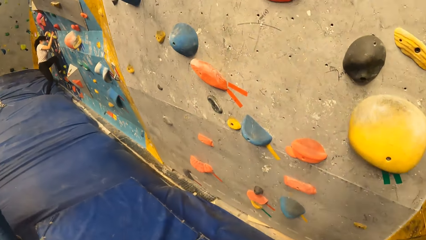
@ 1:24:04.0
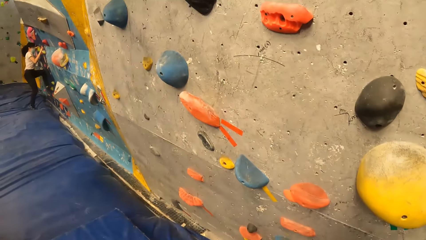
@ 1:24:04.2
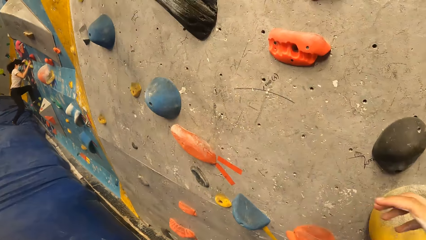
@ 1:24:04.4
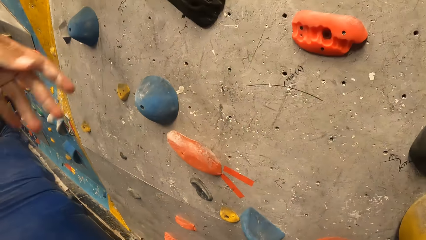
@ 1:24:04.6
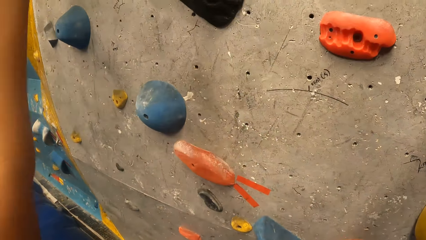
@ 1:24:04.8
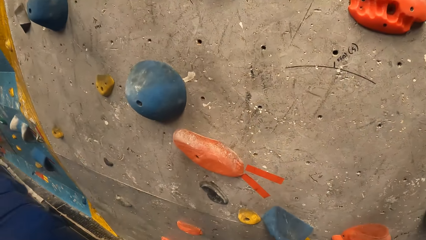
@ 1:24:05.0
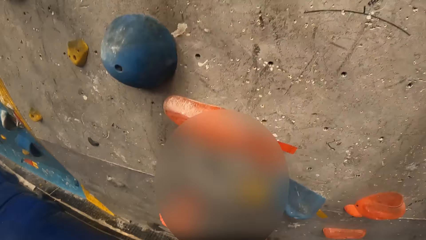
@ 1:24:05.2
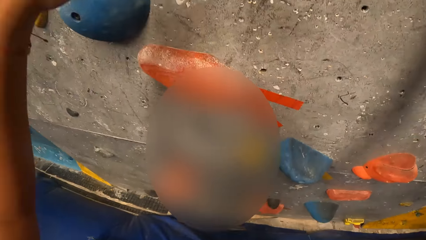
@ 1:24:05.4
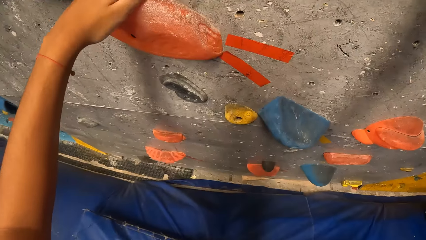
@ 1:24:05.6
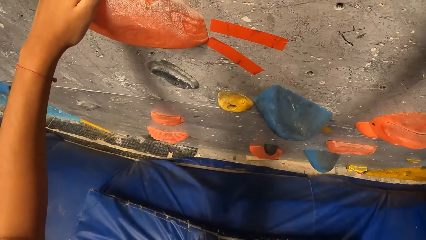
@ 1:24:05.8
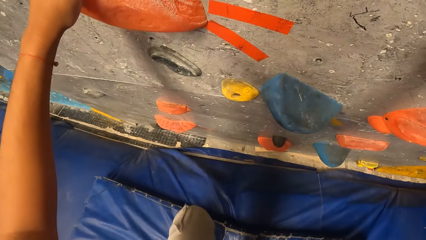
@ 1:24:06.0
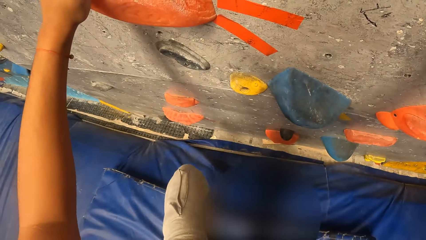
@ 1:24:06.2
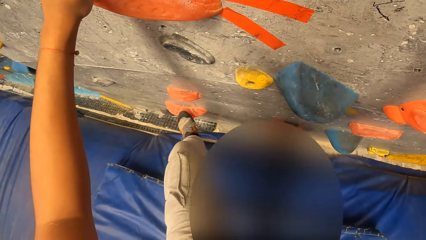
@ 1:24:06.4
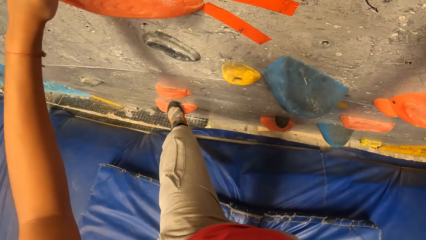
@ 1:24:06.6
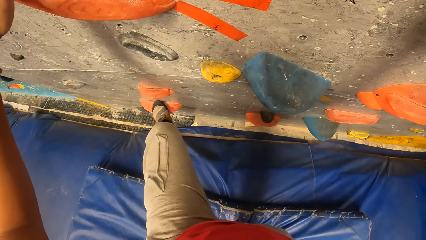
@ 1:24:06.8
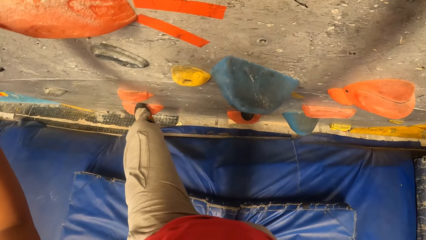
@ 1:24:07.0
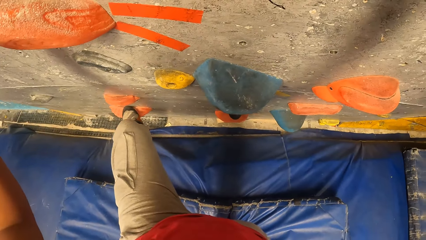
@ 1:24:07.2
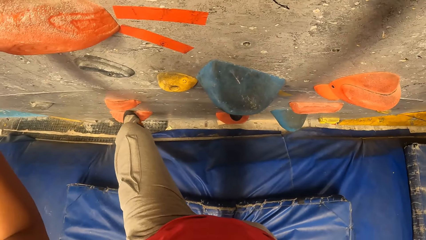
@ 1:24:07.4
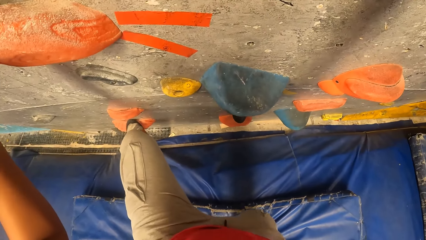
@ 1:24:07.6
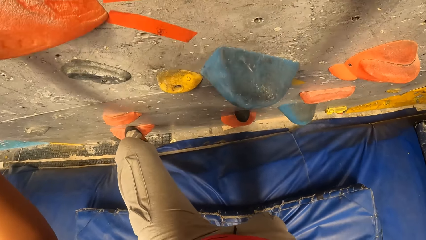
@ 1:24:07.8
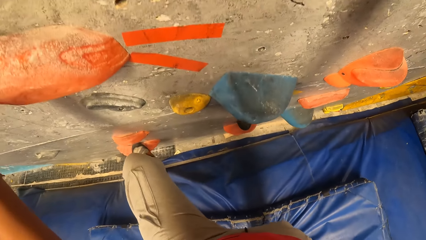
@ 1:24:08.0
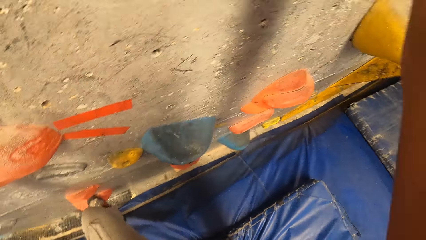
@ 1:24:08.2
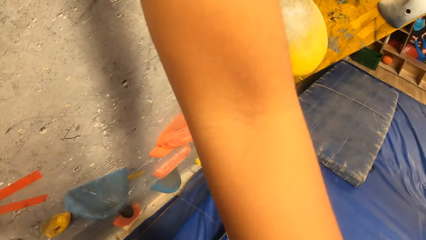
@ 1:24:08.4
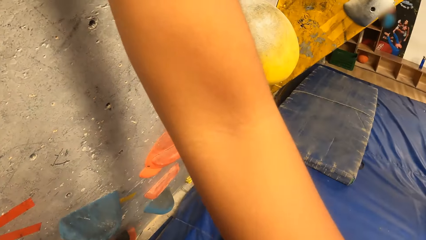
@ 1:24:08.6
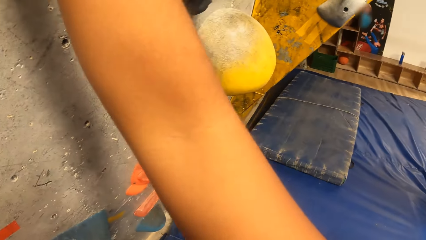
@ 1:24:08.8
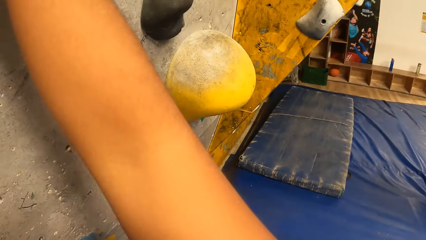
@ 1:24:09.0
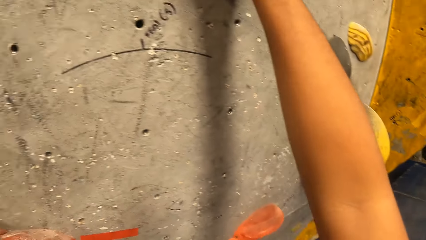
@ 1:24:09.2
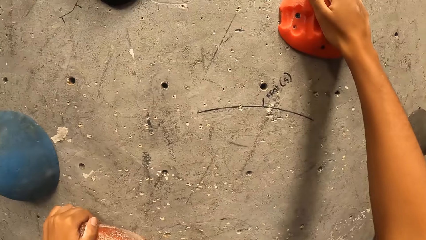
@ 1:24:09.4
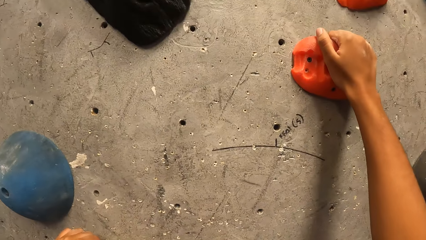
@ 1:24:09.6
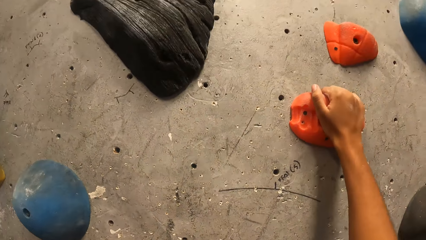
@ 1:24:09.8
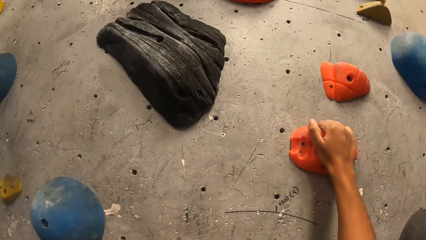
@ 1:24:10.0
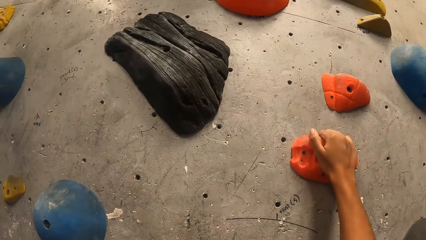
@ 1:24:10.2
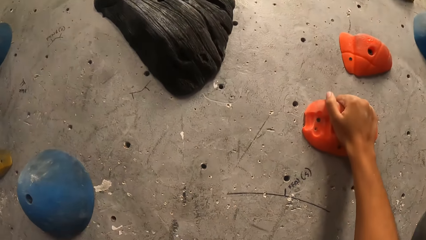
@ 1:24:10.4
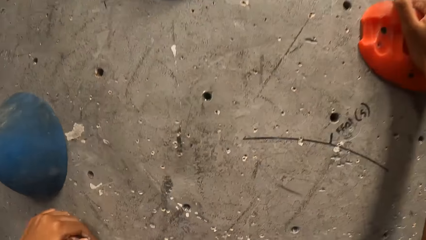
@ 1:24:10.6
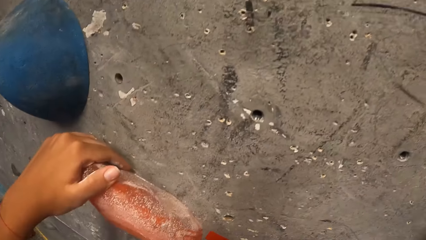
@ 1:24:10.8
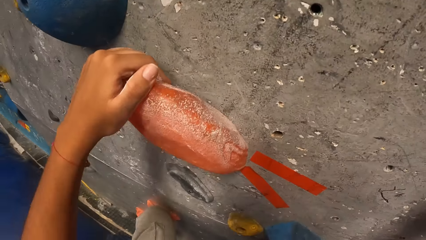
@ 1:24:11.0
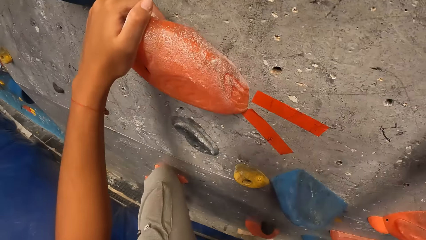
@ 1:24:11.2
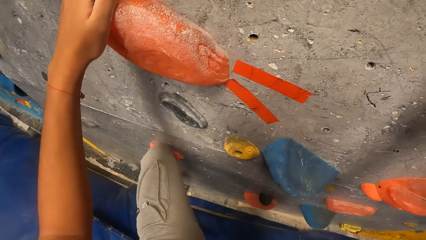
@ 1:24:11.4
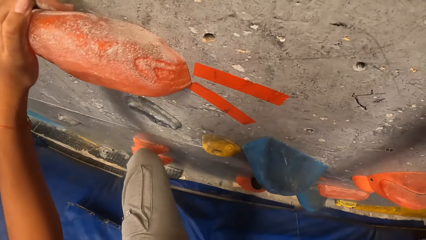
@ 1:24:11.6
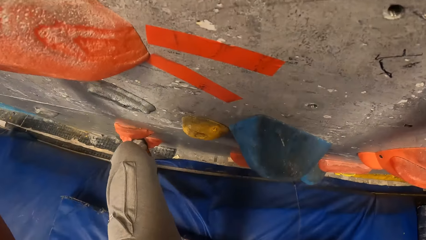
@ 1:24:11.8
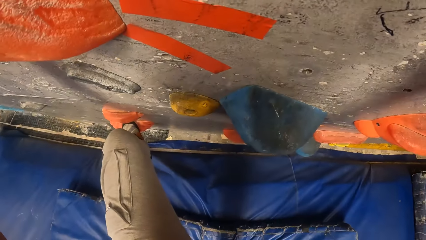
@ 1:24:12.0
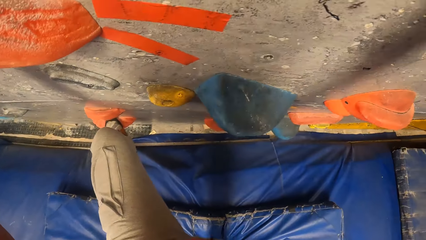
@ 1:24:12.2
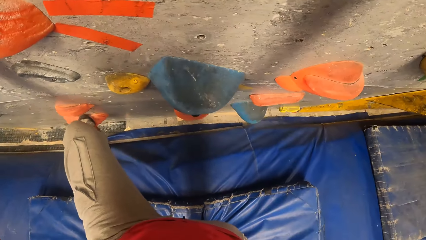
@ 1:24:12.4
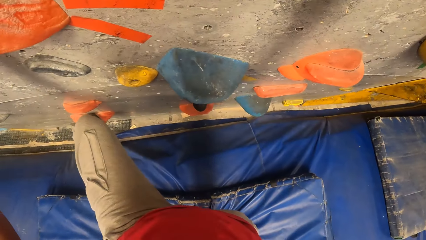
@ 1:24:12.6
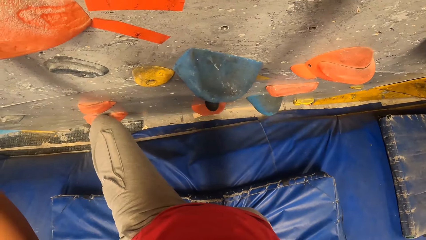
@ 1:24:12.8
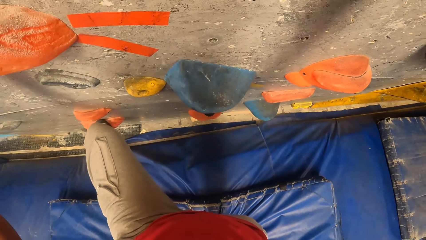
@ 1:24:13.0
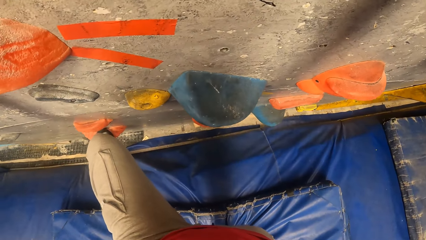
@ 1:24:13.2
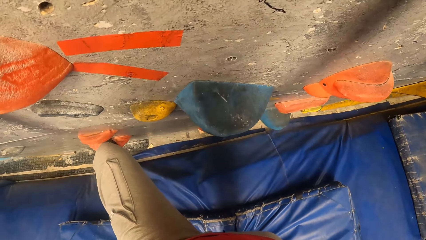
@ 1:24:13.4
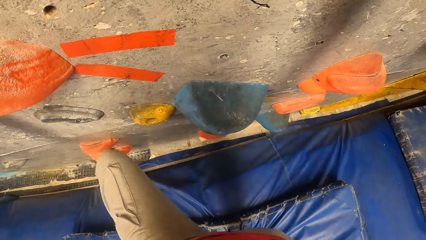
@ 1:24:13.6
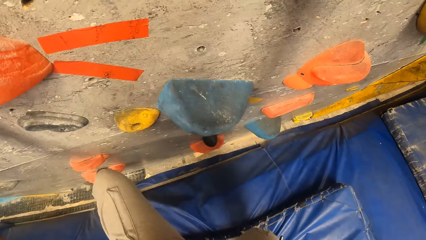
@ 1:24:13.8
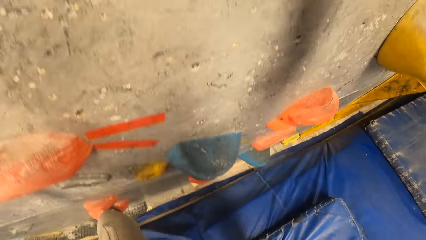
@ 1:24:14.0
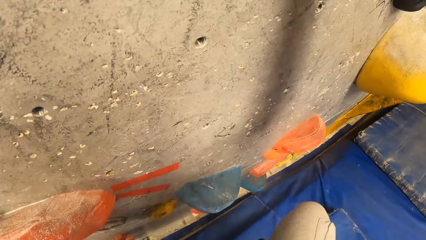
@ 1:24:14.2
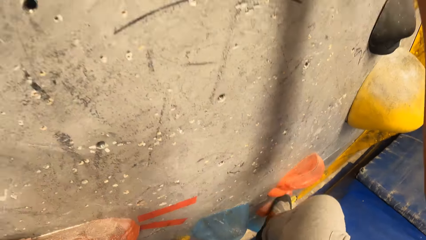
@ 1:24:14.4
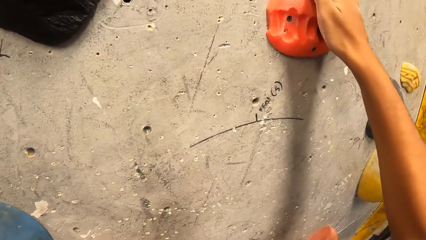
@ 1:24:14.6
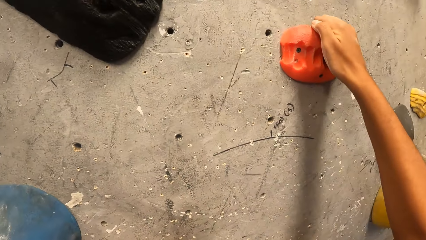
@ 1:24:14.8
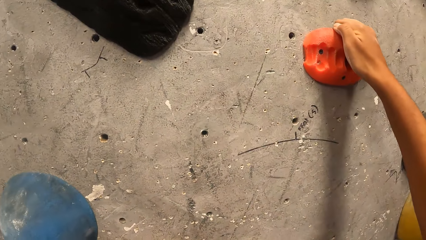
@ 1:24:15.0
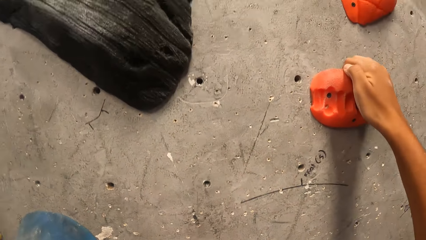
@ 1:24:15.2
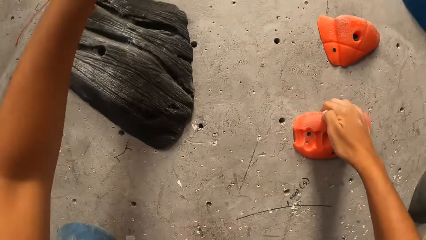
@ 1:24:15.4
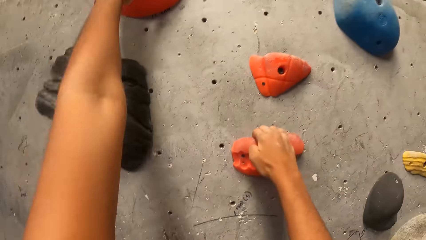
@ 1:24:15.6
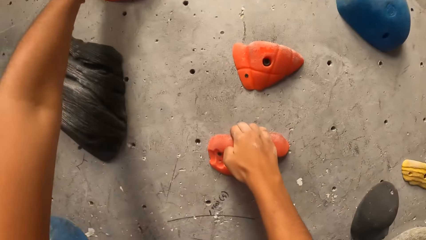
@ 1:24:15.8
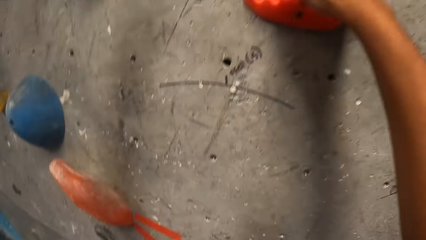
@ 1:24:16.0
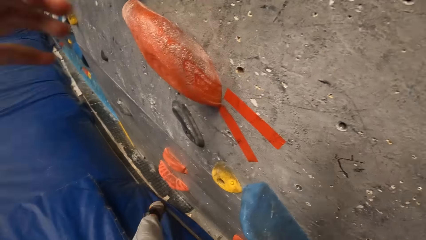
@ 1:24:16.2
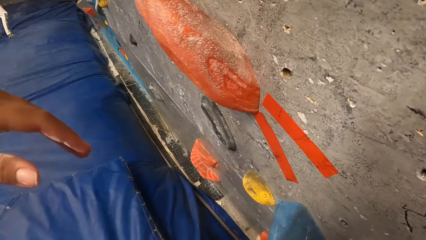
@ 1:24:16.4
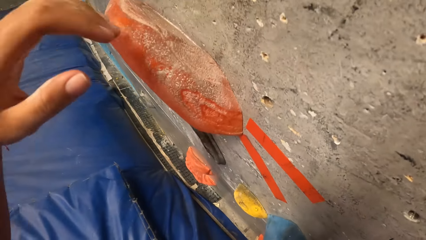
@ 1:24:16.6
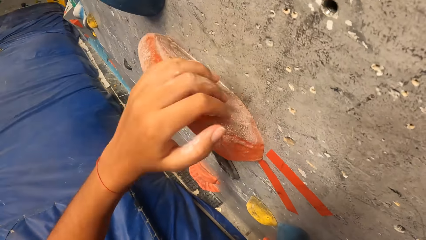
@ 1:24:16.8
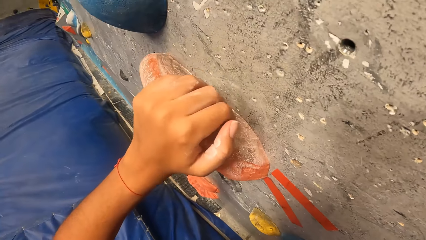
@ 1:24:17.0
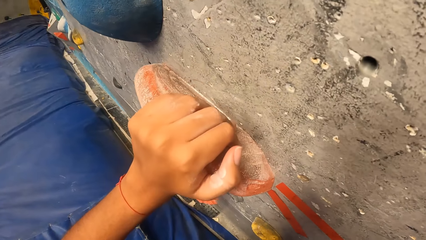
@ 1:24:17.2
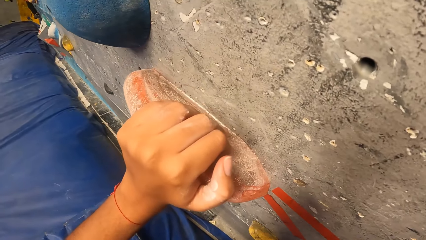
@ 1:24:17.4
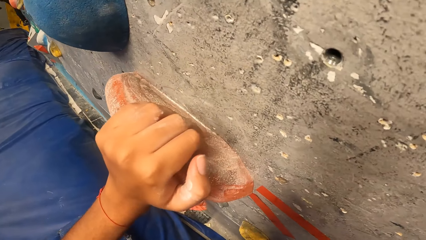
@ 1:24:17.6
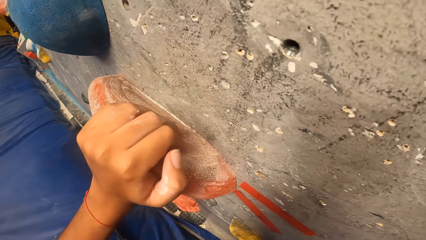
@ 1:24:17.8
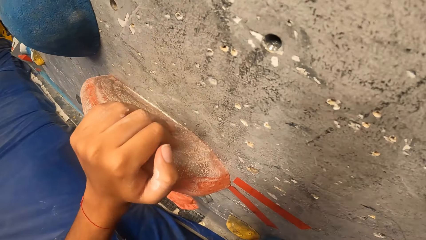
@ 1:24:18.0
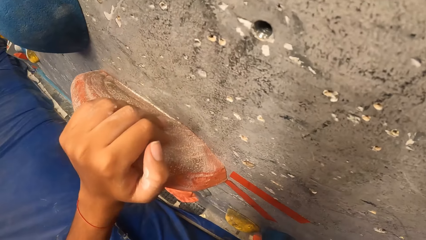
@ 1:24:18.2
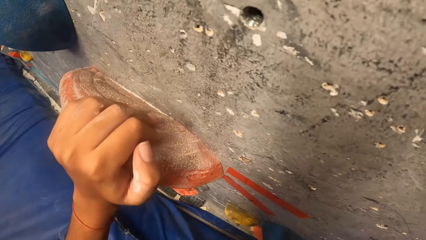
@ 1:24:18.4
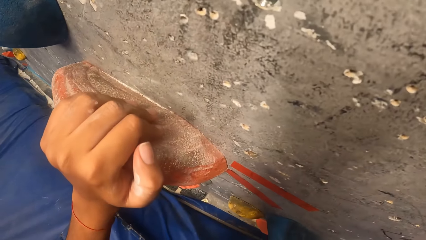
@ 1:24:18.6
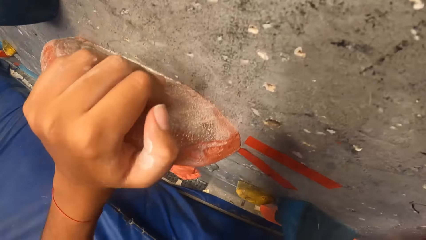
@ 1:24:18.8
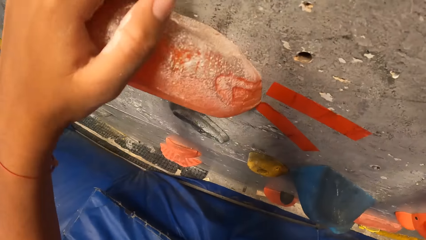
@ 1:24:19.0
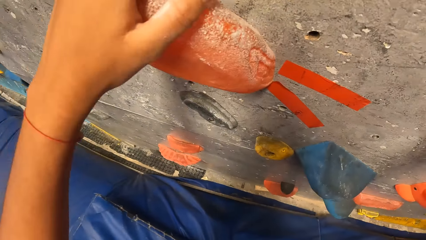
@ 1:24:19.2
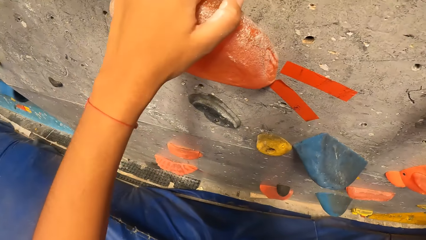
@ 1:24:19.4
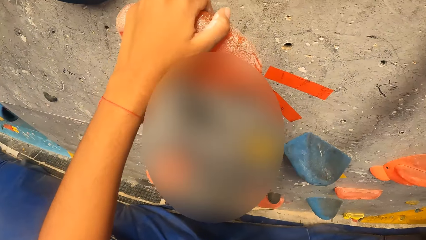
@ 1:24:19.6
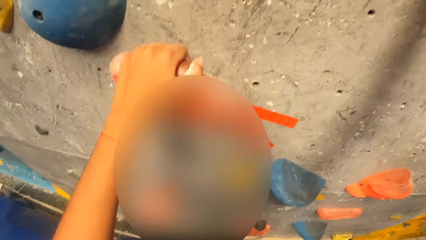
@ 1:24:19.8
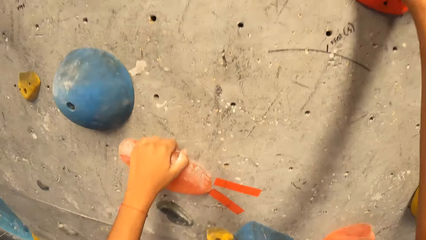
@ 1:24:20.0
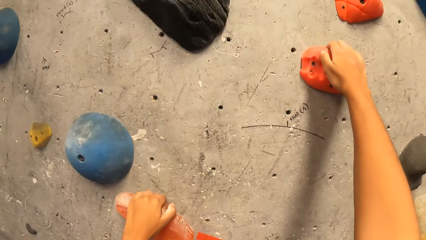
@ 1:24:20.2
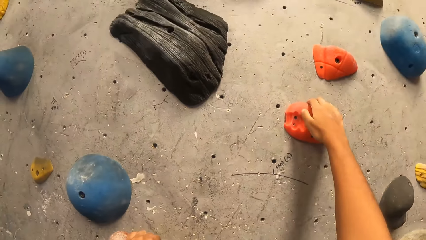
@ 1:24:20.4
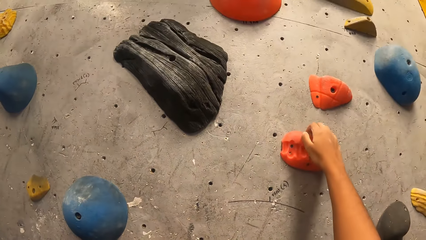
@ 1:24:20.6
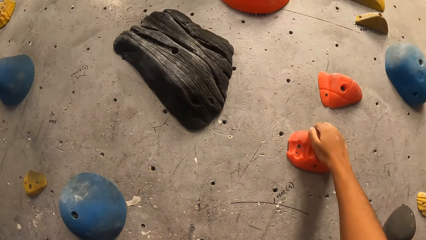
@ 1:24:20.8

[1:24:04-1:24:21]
A woman climbs the rock wall with both hands and both legs. The camera wearer fixes the camera. They climb the rock wall with both hands and both legs. They touch the wall lawn.
